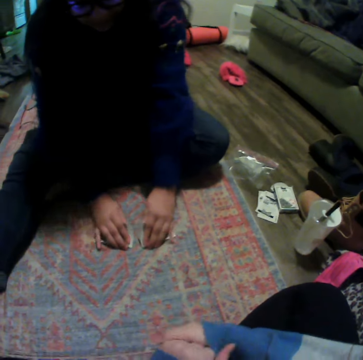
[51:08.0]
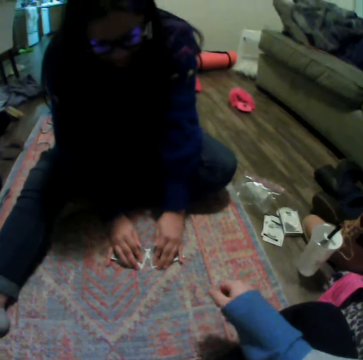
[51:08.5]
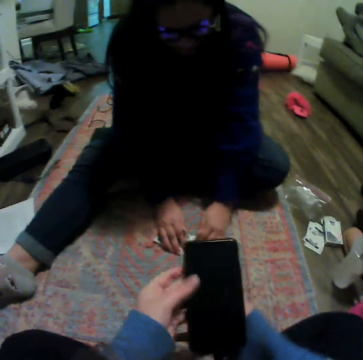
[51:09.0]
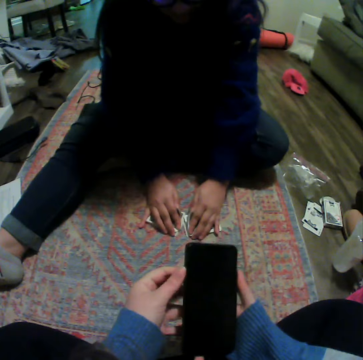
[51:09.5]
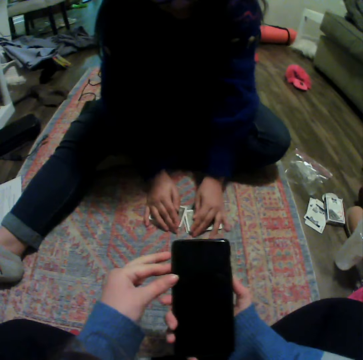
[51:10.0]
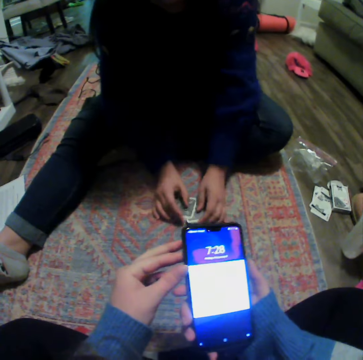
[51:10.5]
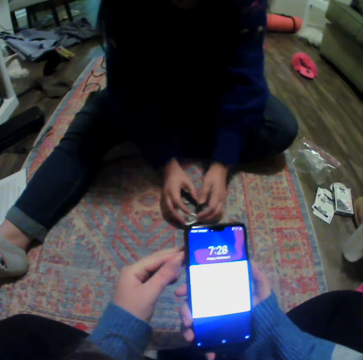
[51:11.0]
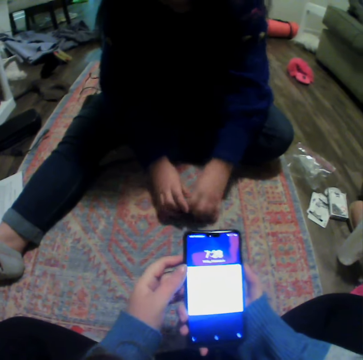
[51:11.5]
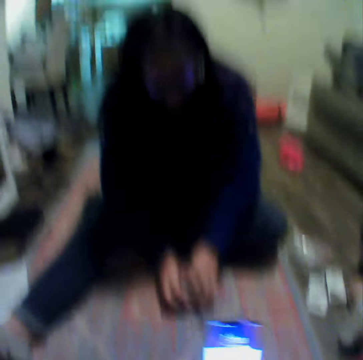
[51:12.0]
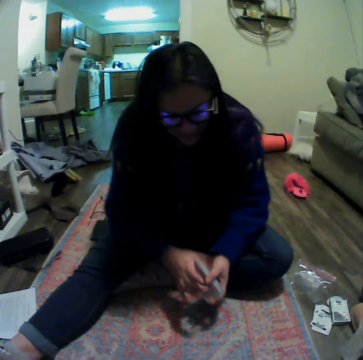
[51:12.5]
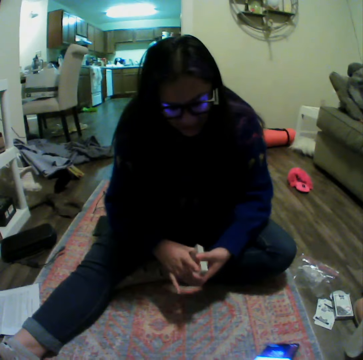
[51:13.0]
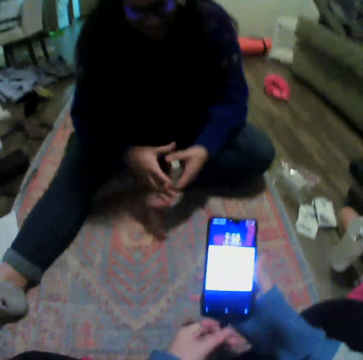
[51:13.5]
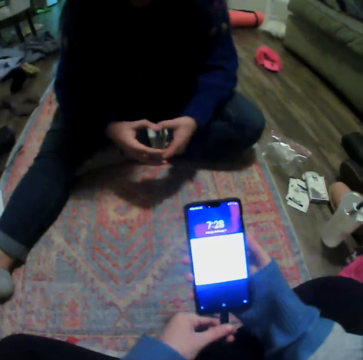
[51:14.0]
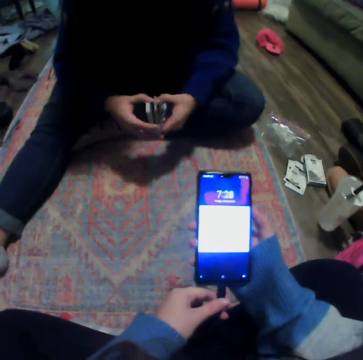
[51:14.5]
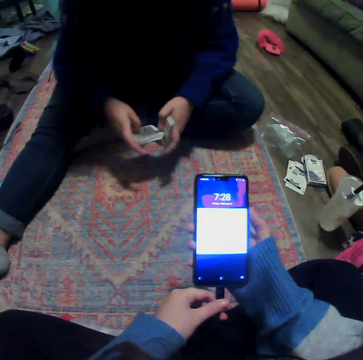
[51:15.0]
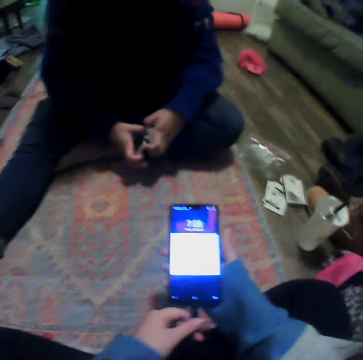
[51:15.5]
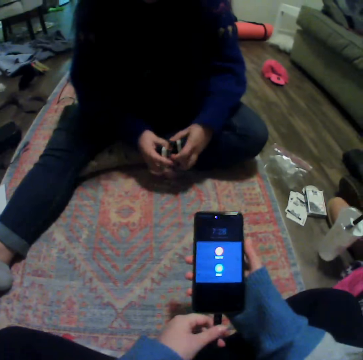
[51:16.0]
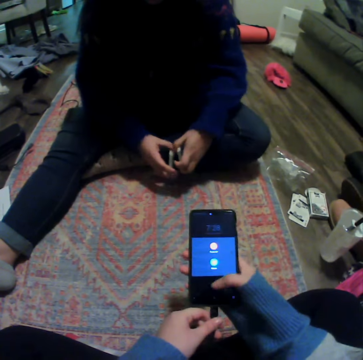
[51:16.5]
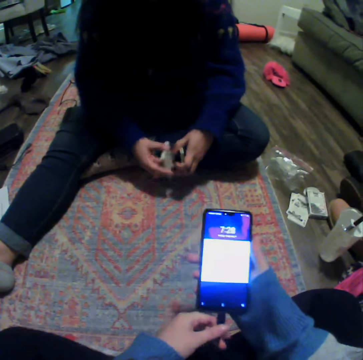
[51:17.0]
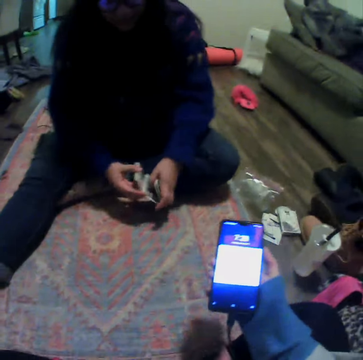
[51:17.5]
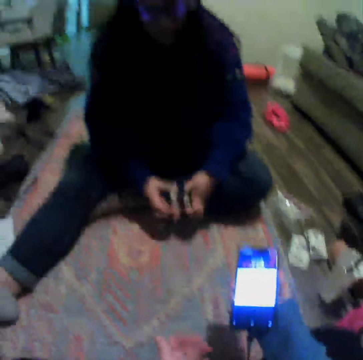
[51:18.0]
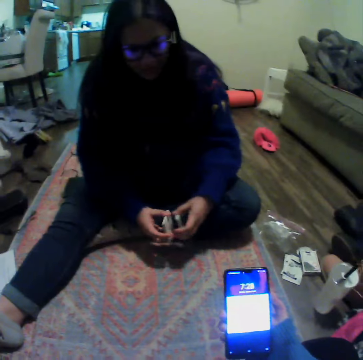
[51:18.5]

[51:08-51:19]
A woman puts the cards down. The camera wearer picks up the phone. They touch the phone. They use the phone. The woman puts the cards together and picks the cards. The woman shuffles the cards.

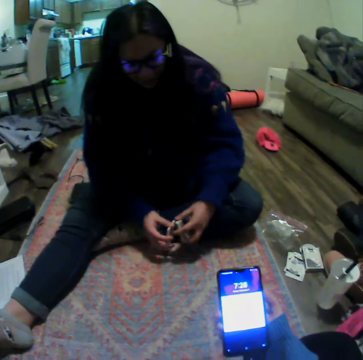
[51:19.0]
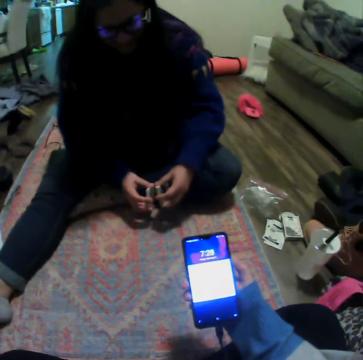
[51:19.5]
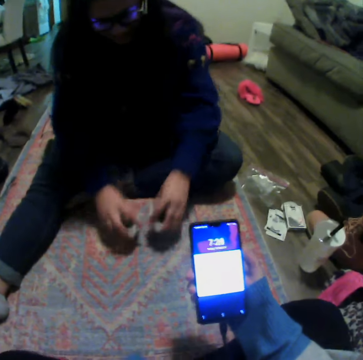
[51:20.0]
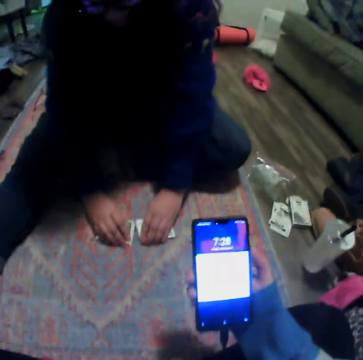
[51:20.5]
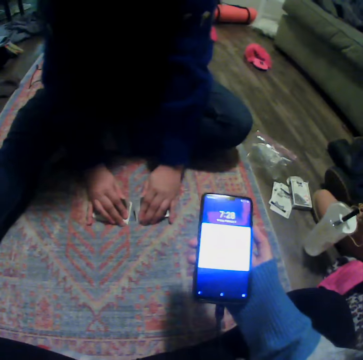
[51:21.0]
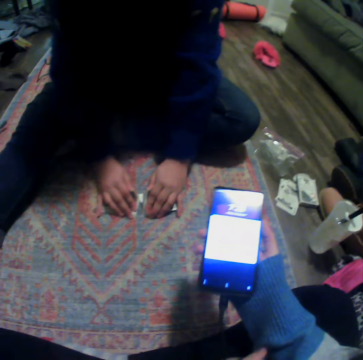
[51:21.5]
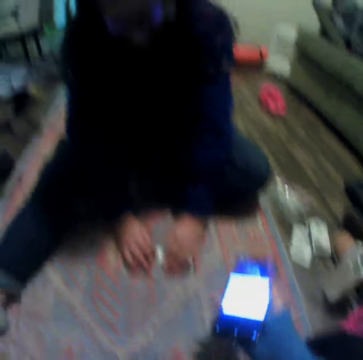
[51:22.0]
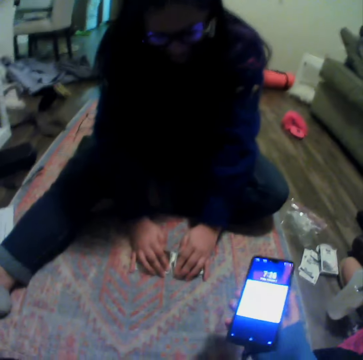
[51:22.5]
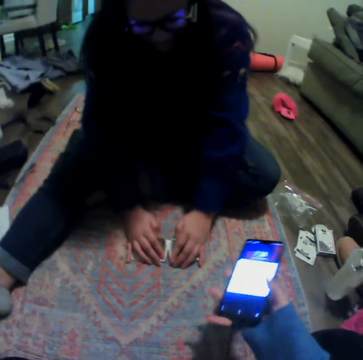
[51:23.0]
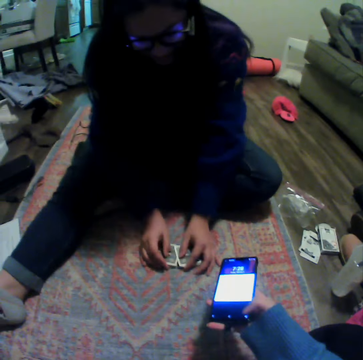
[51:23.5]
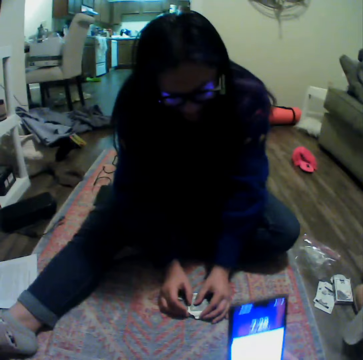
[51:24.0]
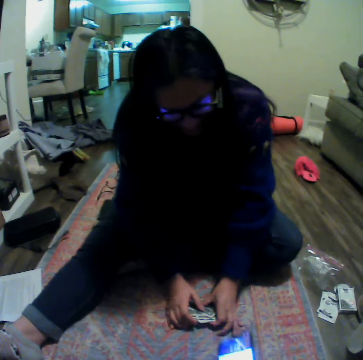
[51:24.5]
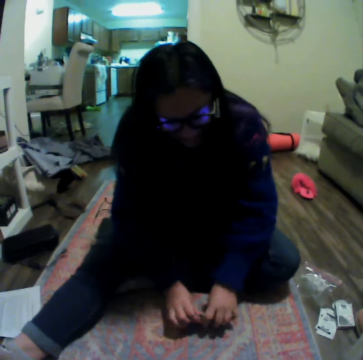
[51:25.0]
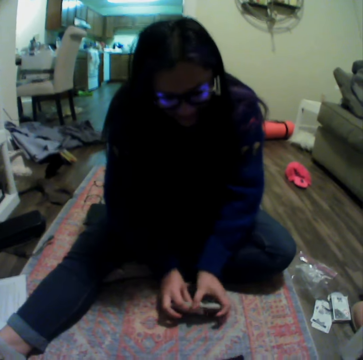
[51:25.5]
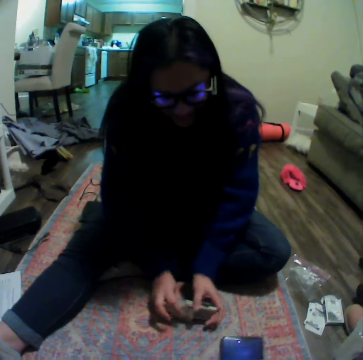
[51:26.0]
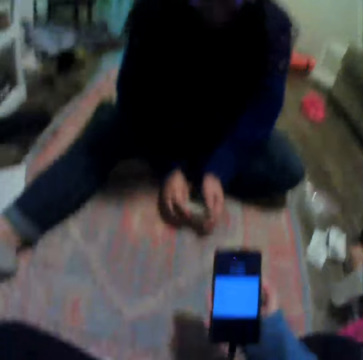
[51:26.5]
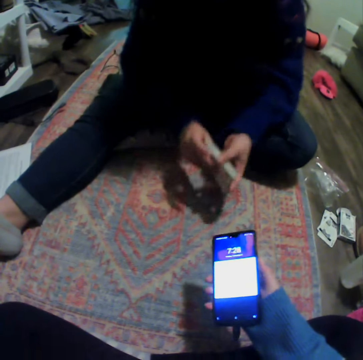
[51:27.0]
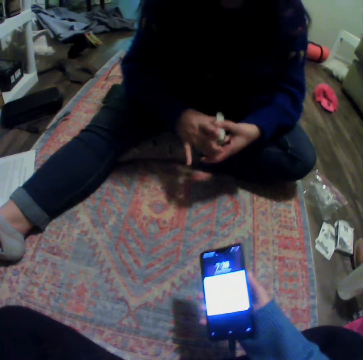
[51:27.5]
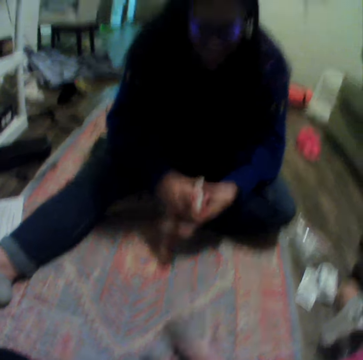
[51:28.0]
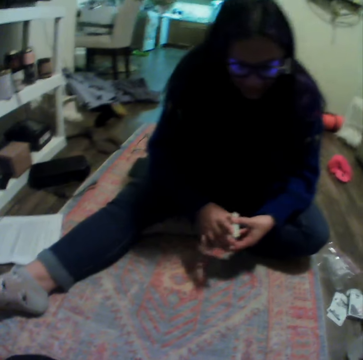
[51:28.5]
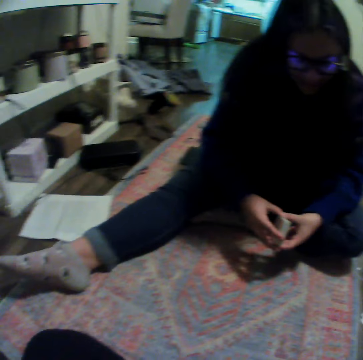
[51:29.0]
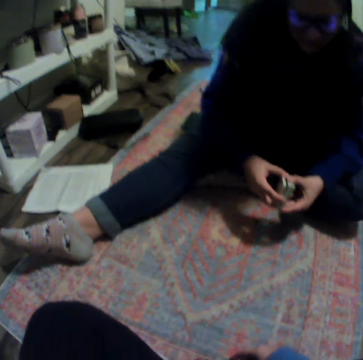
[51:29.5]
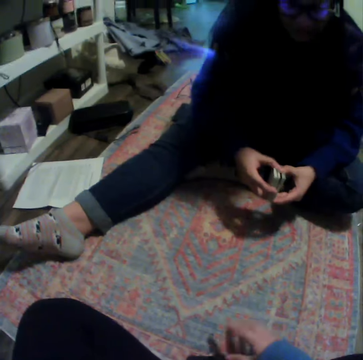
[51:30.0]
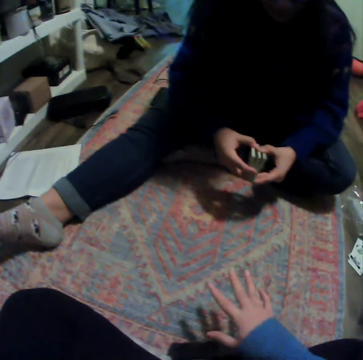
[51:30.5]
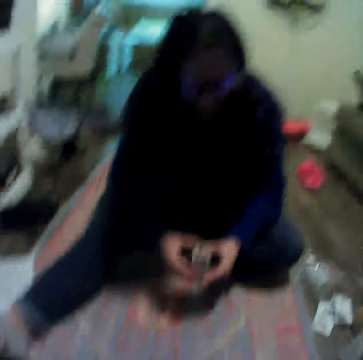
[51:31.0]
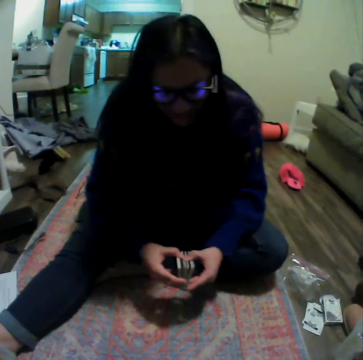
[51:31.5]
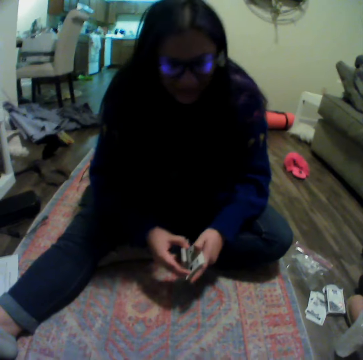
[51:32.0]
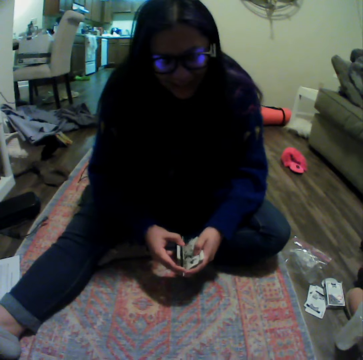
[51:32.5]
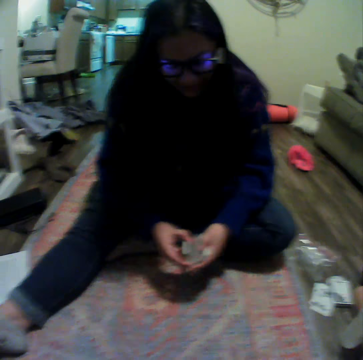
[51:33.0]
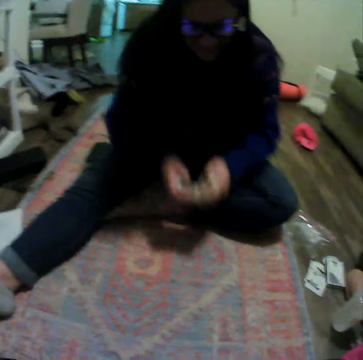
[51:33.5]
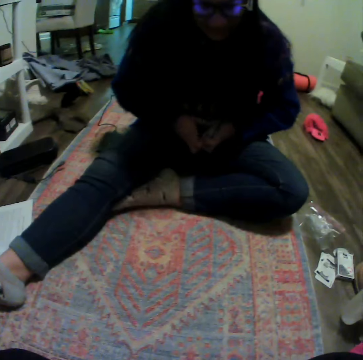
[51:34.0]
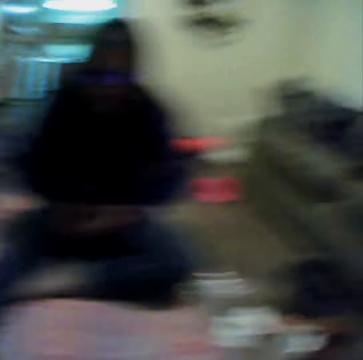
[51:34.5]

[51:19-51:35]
A woman puts the cards down, puts the cards together and picks the cards. The camera wearer scrolls the phone. The woman shuffles the cards.

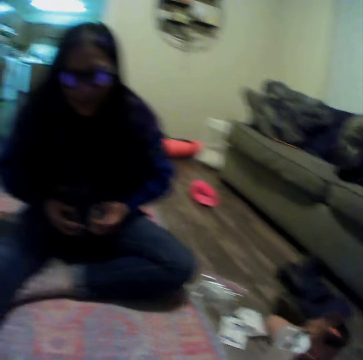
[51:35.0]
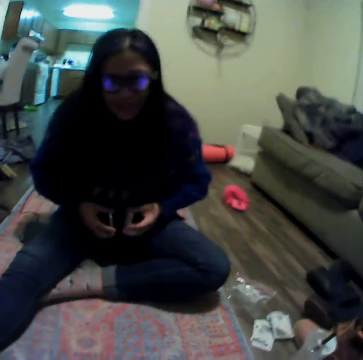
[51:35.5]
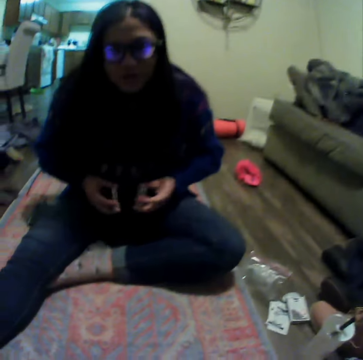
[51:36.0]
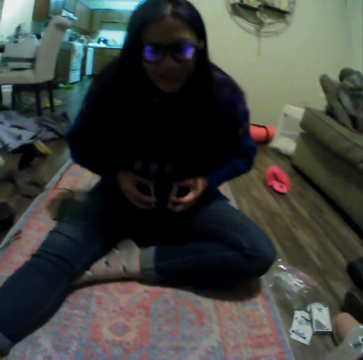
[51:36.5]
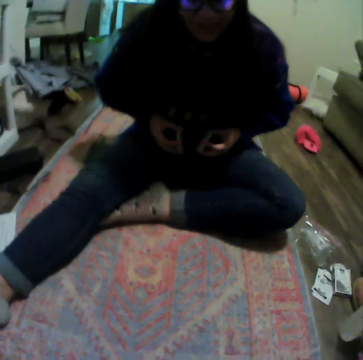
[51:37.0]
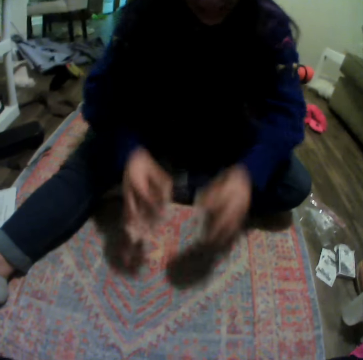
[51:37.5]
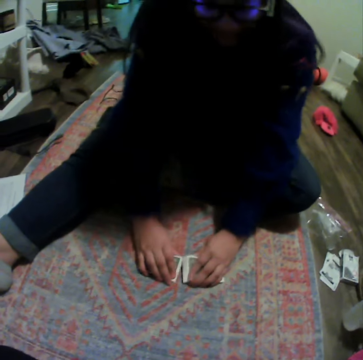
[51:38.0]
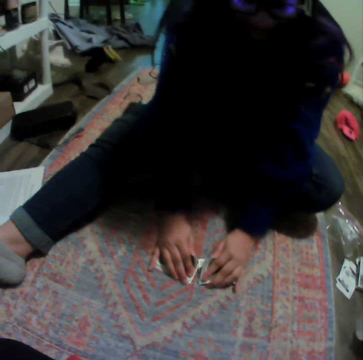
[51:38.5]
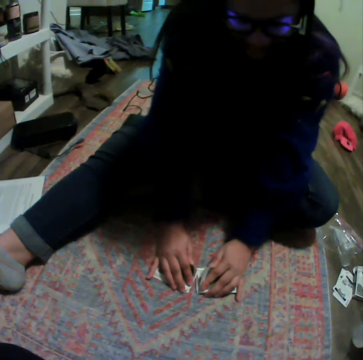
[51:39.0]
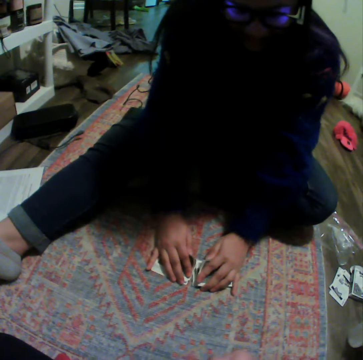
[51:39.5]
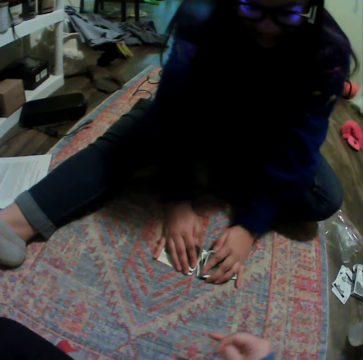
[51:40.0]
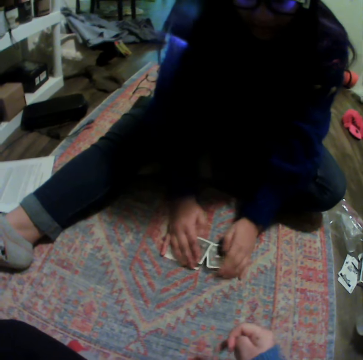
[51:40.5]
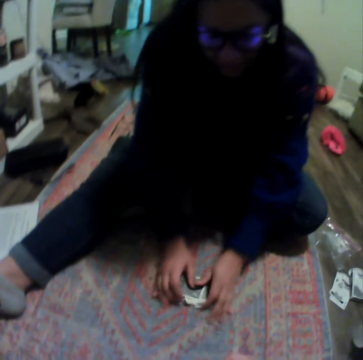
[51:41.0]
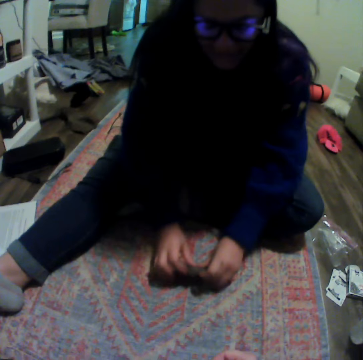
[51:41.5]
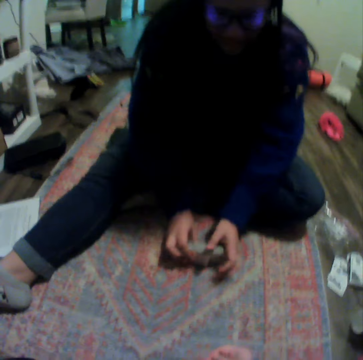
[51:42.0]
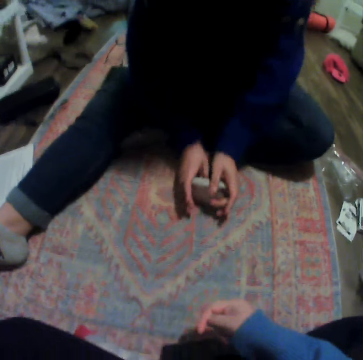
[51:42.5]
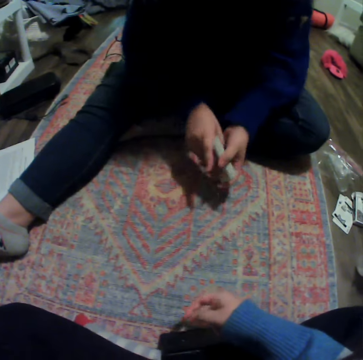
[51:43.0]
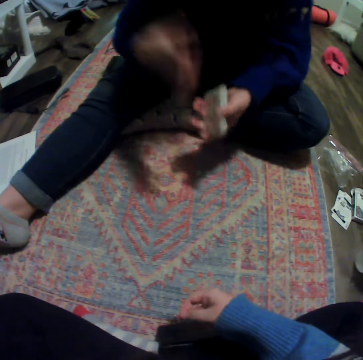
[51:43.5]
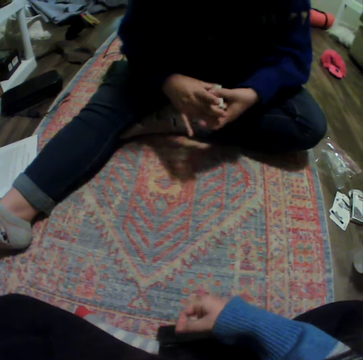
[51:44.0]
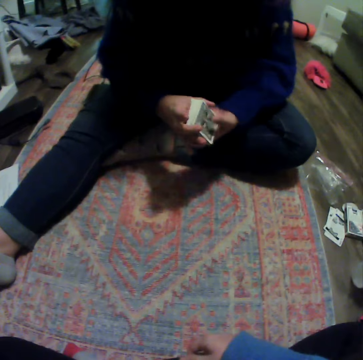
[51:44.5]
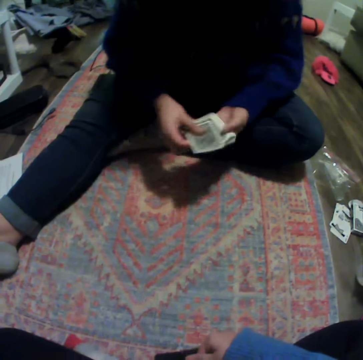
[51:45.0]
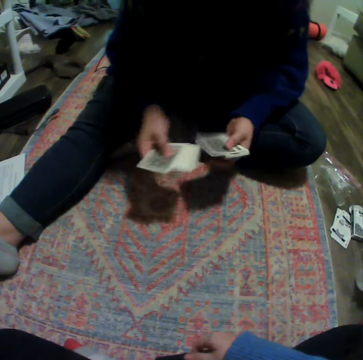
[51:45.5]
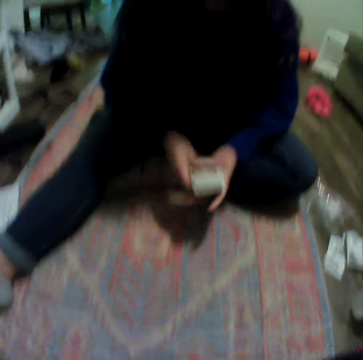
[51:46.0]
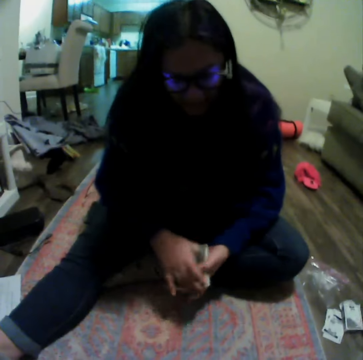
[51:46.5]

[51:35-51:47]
A woman puts the cards down, puts the cards together and picks the cards.
